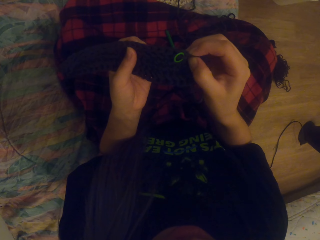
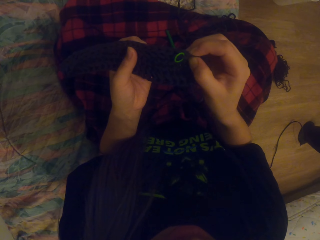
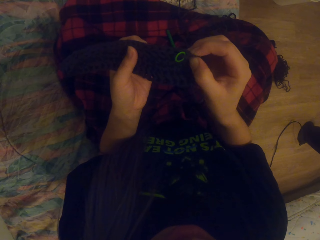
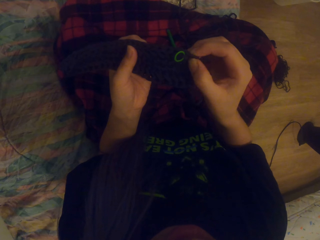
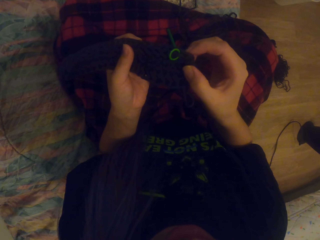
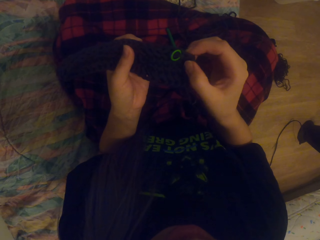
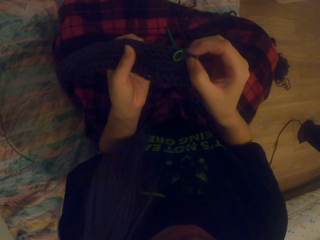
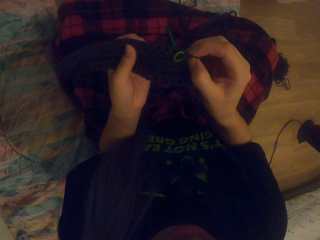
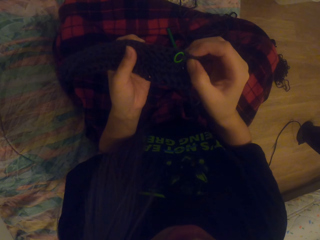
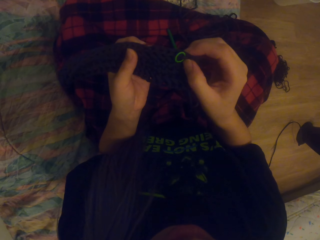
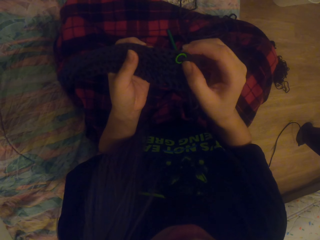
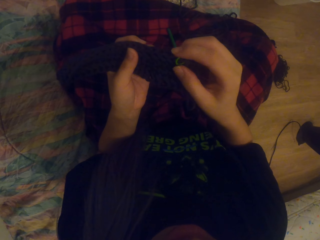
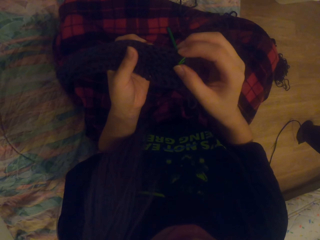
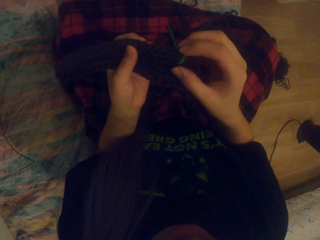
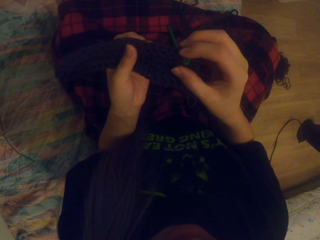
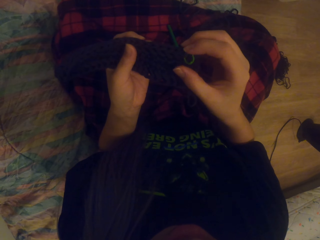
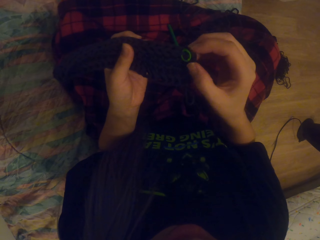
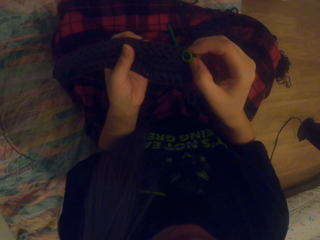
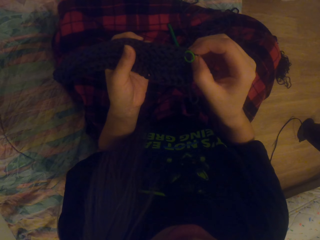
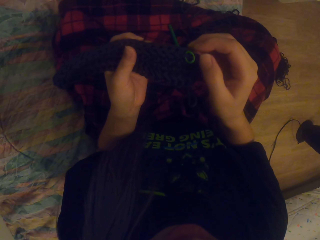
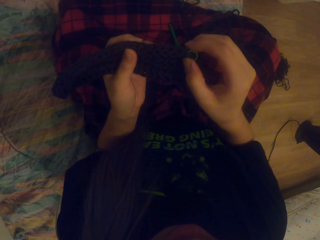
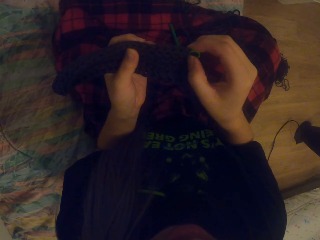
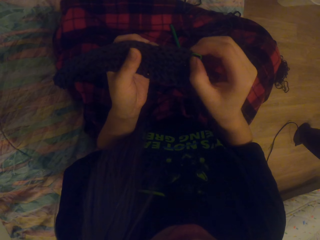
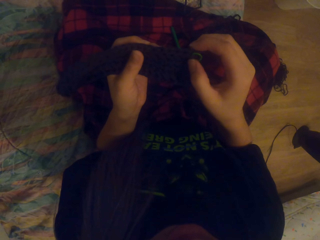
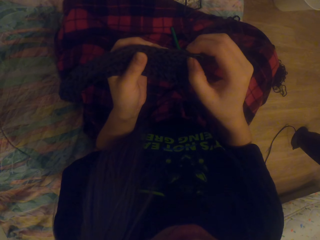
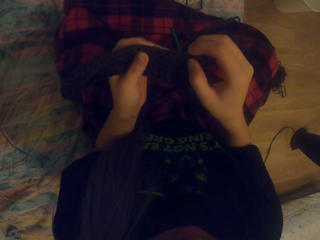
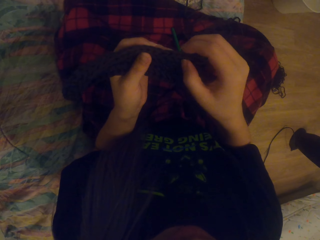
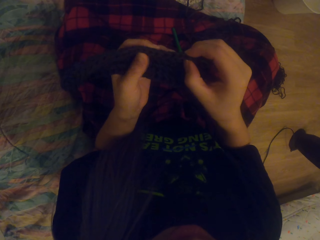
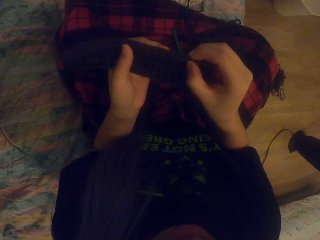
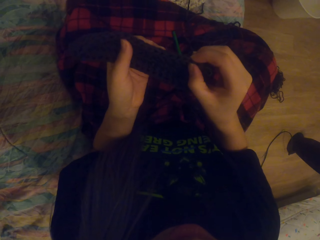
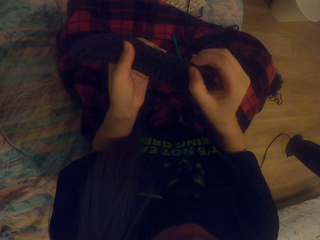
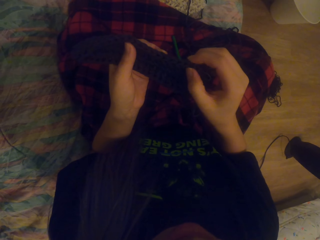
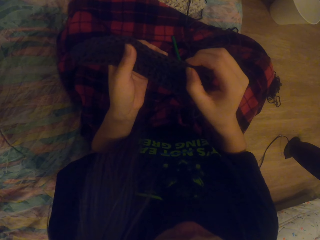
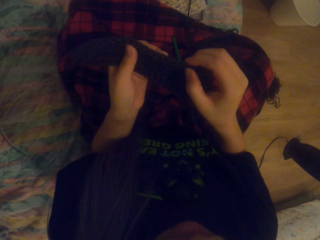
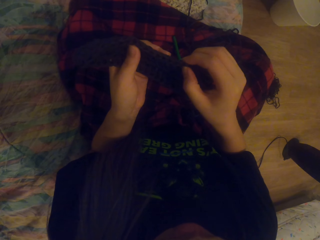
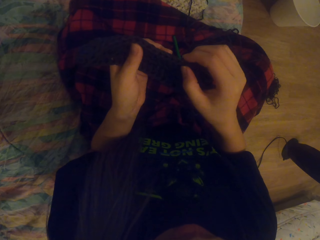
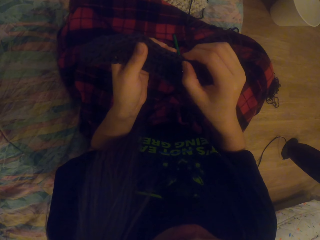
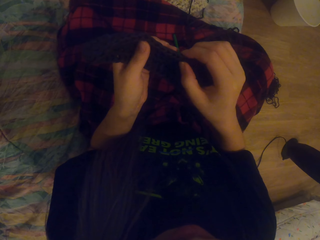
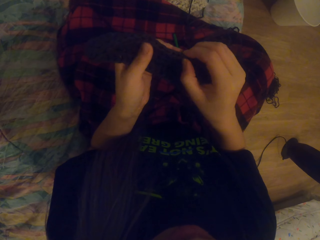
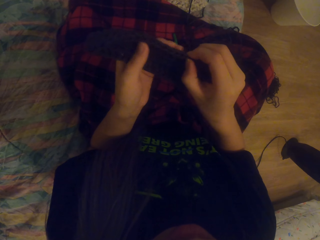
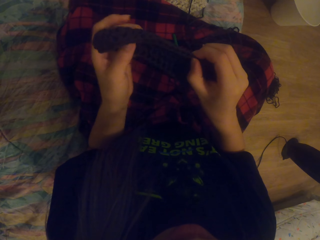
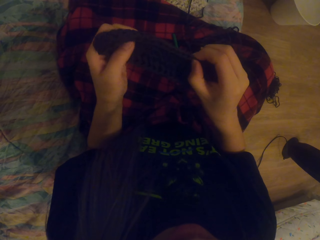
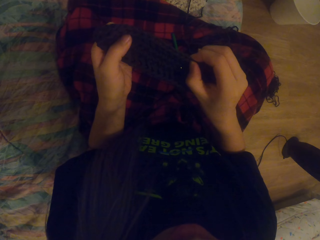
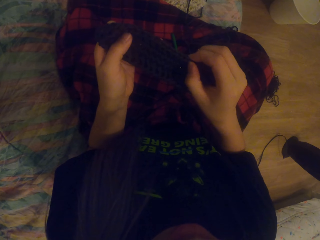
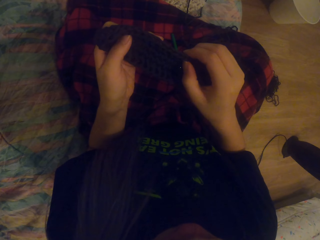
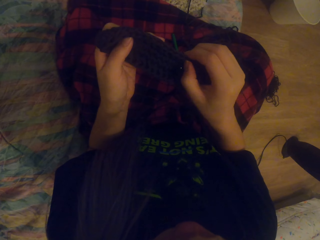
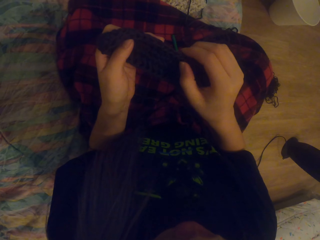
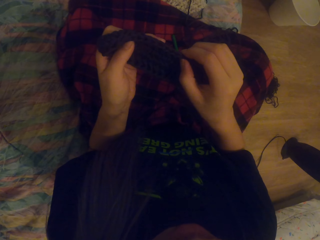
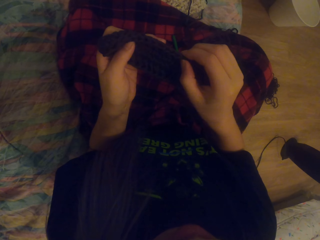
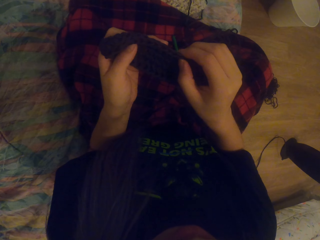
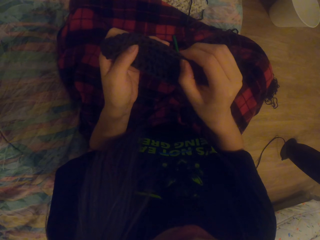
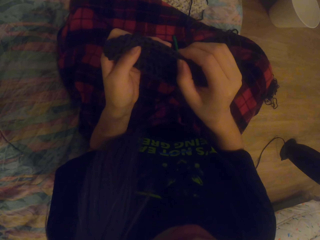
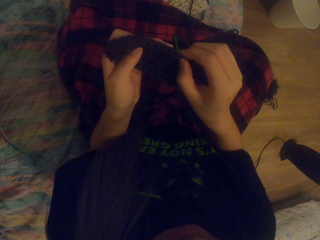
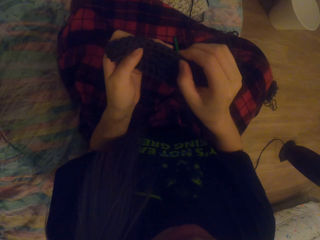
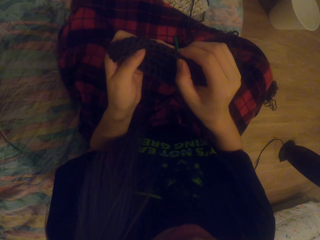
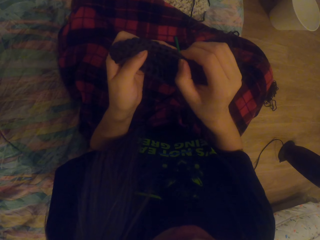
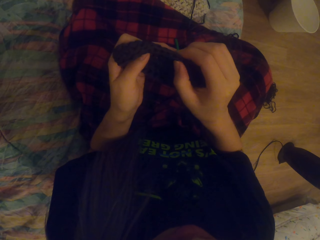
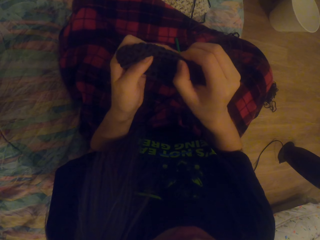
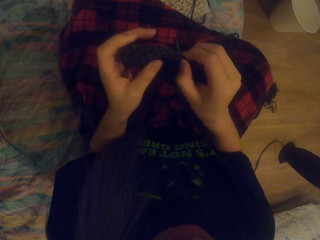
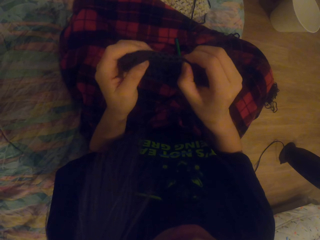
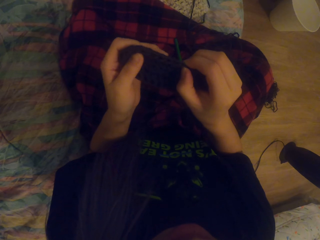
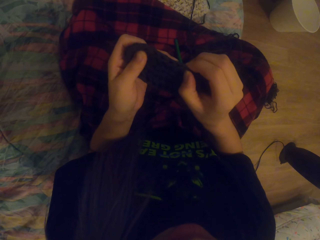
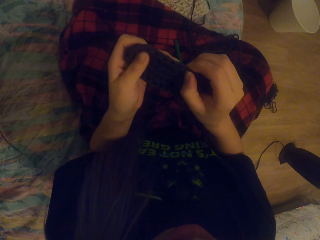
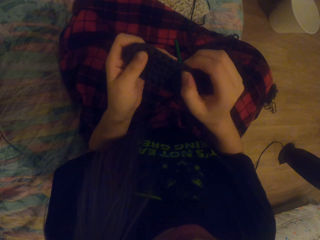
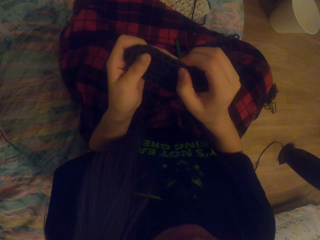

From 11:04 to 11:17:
The camera wearer counts the stitches. They count.

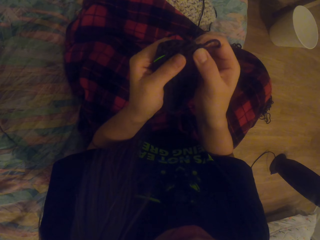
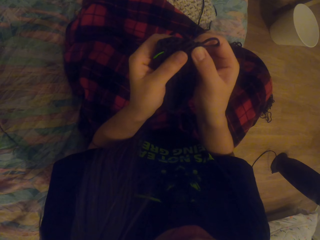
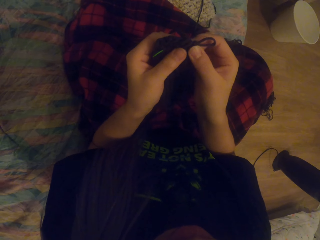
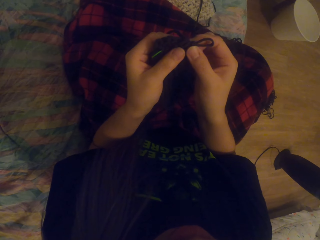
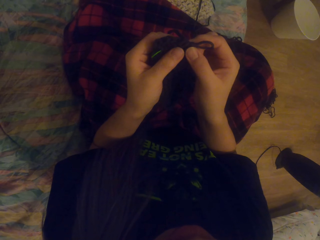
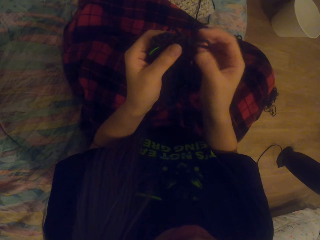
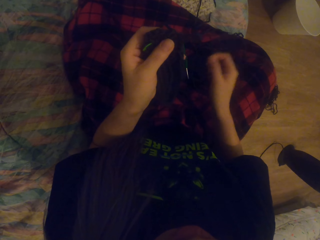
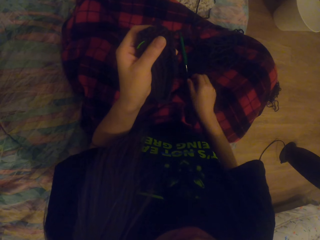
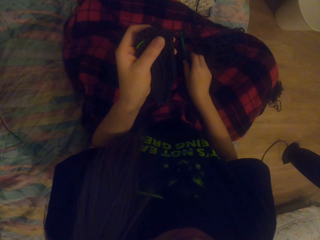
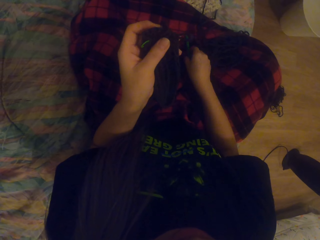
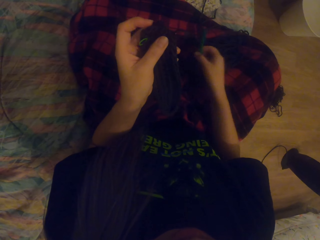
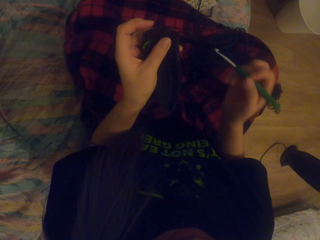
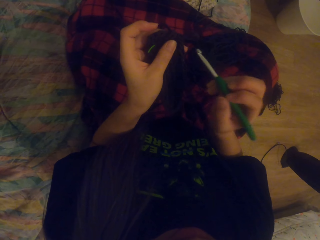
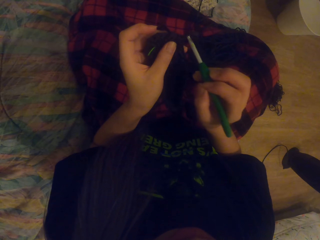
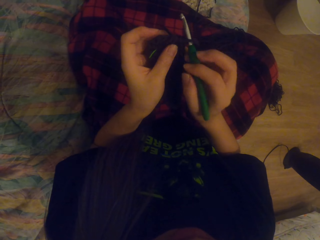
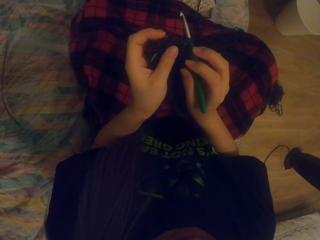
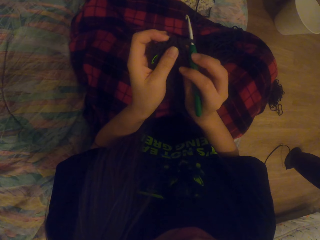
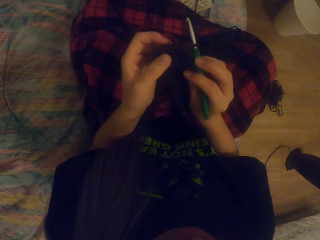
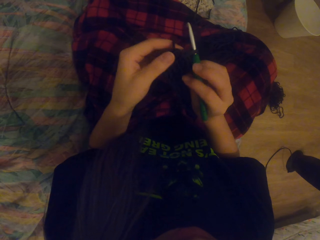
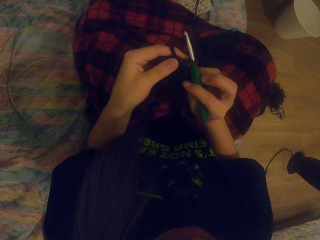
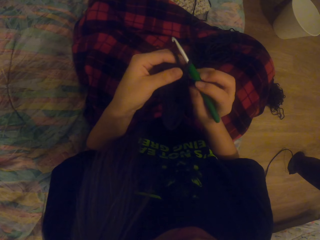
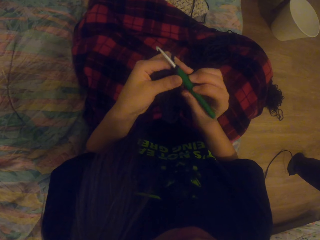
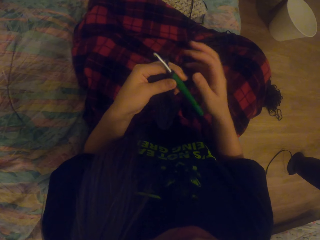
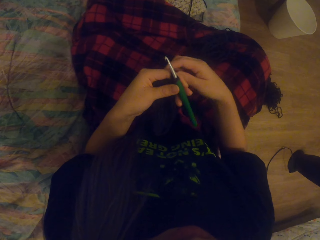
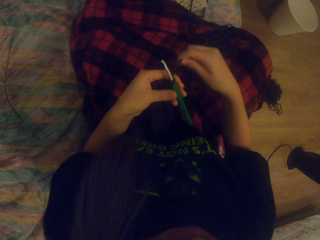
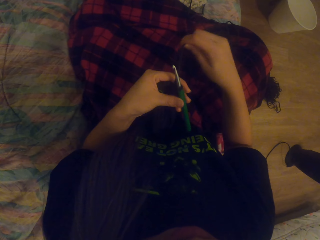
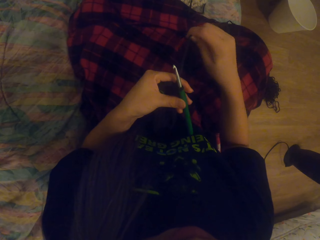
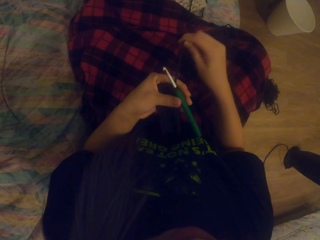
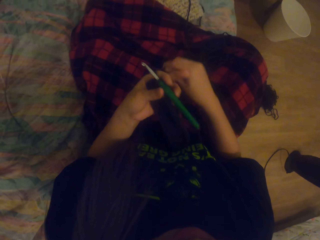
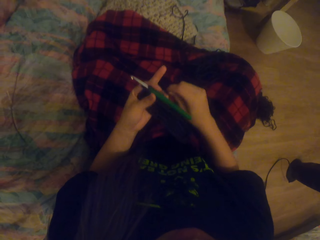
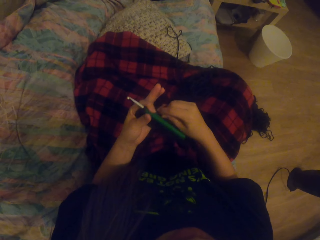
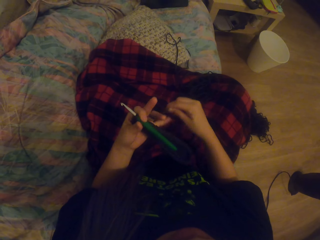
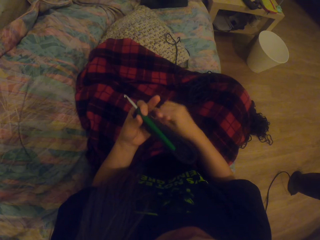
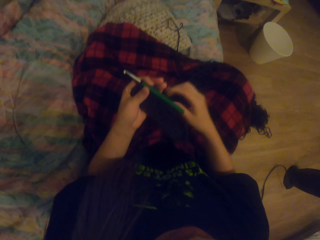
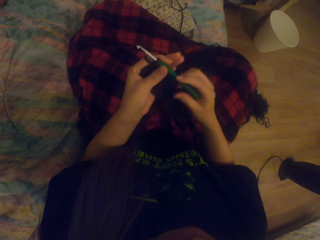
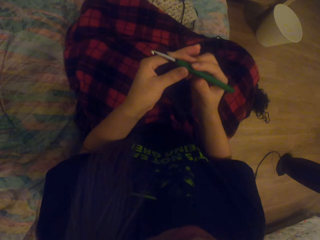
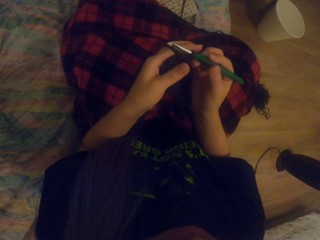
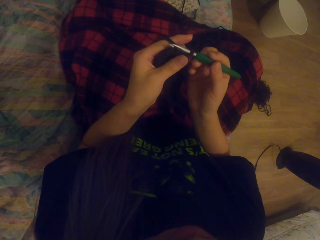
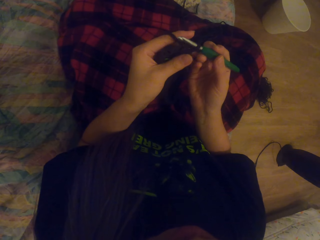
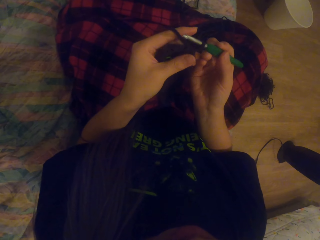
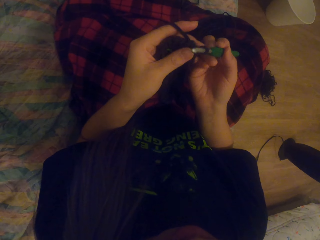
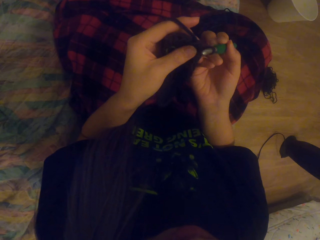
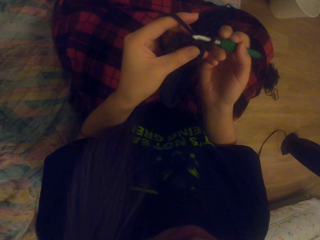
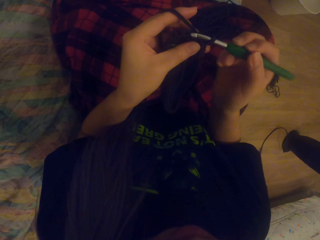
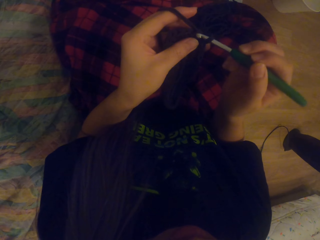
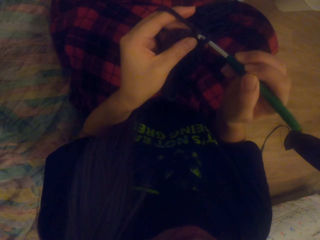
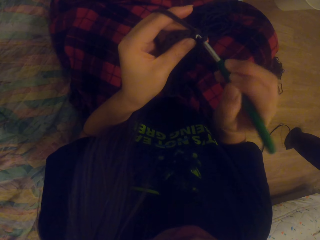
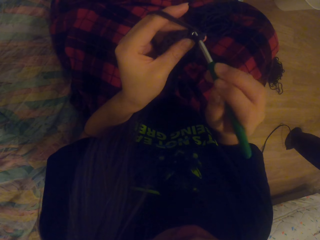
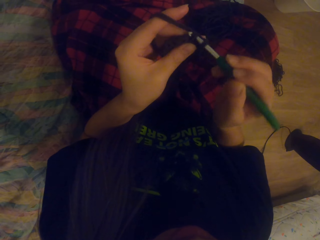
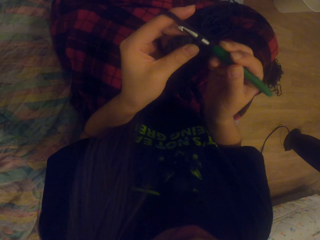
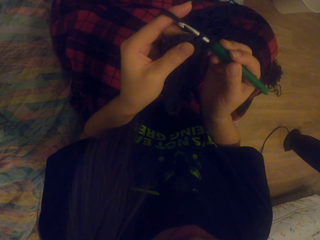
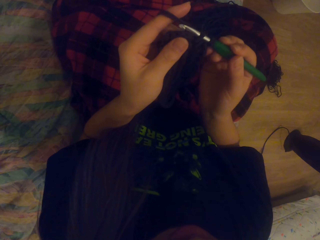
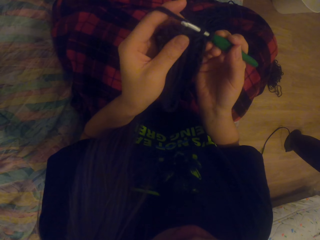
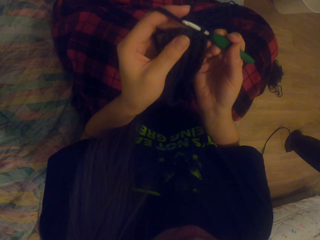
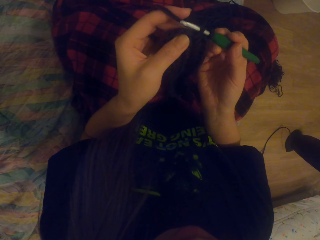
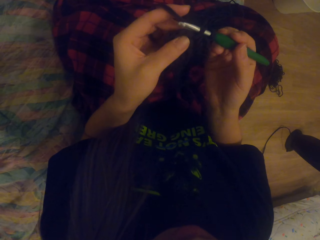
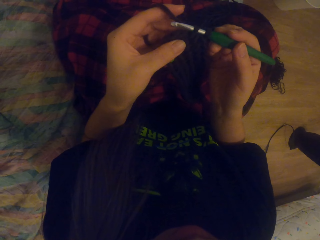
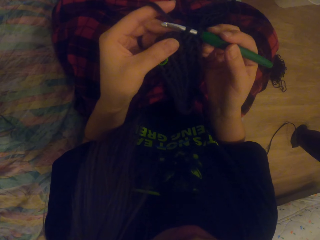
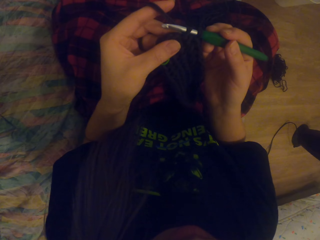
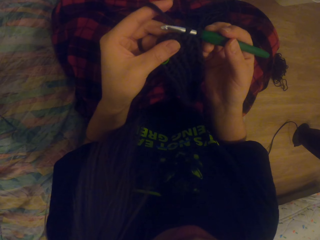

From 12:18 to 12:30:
The camera wearer picks up the hook from her lap. She inserts the hook in the loop. She wraps the yarn around her fingers. She crochets the garment using the yarn and the hook.
